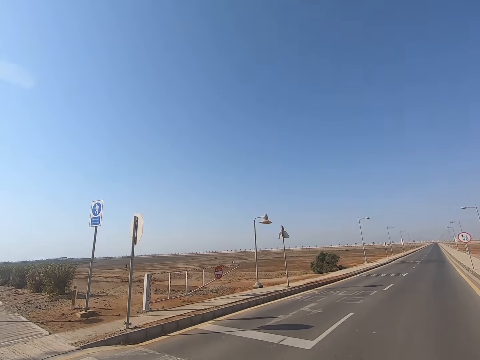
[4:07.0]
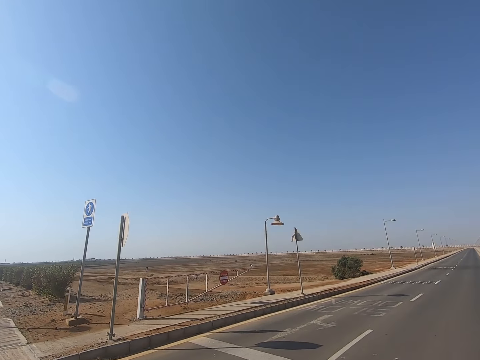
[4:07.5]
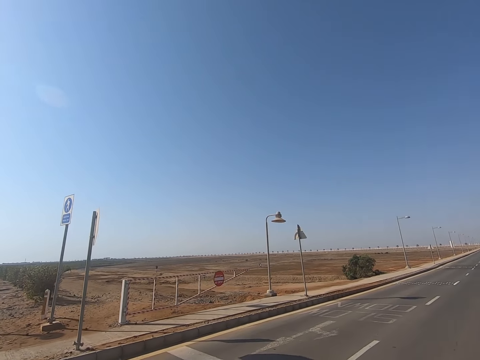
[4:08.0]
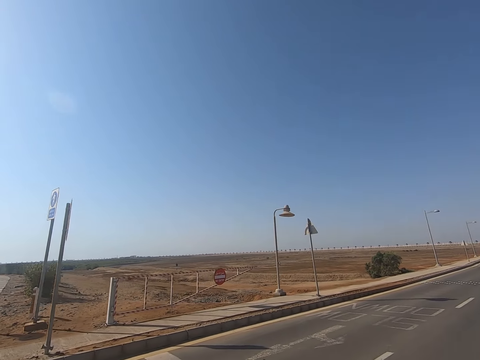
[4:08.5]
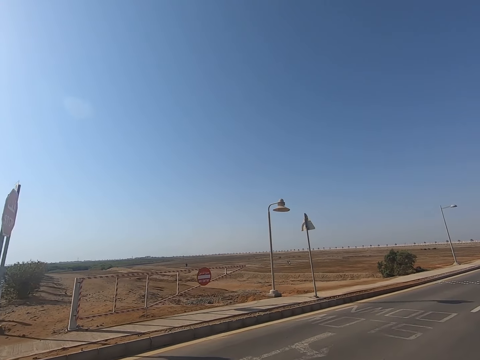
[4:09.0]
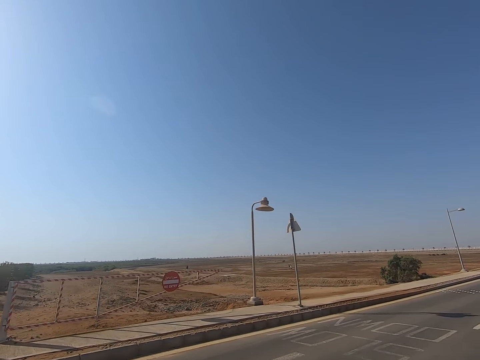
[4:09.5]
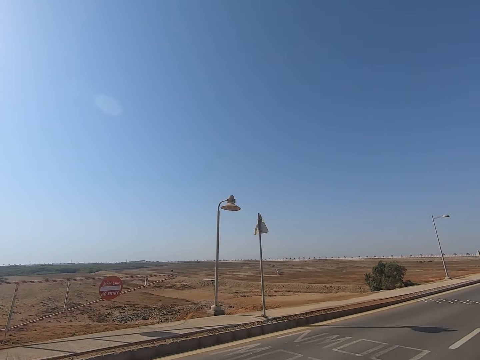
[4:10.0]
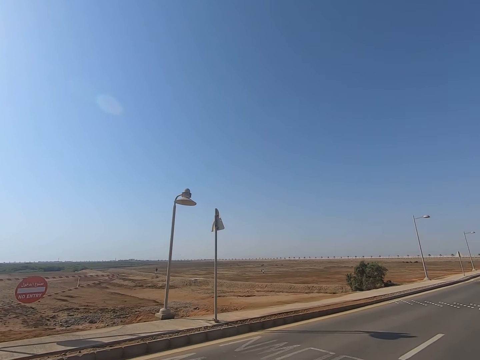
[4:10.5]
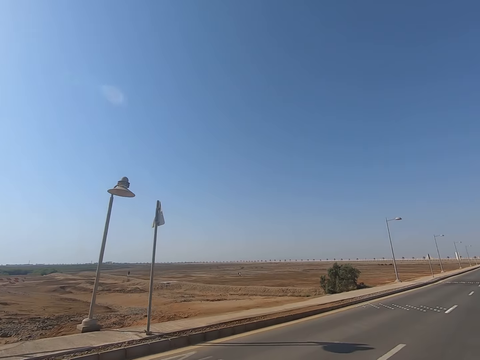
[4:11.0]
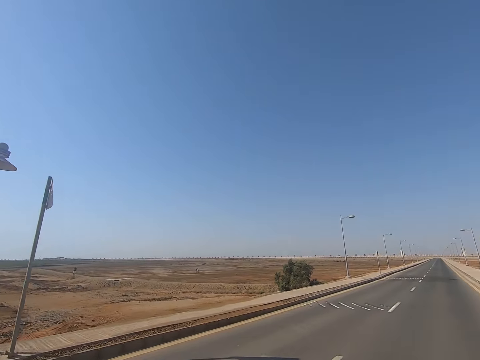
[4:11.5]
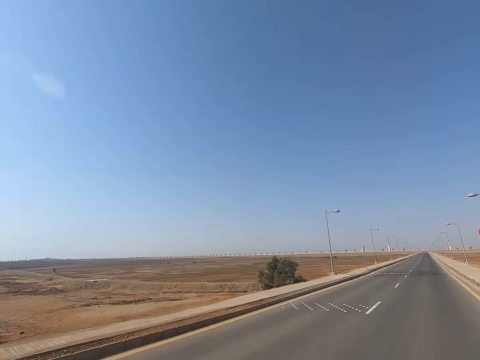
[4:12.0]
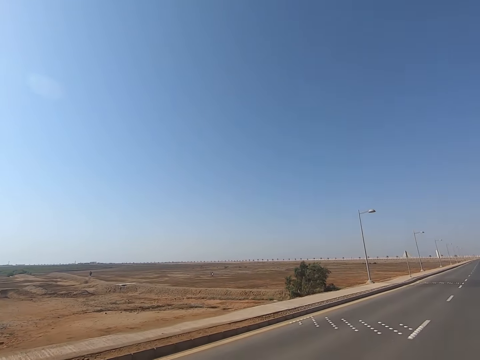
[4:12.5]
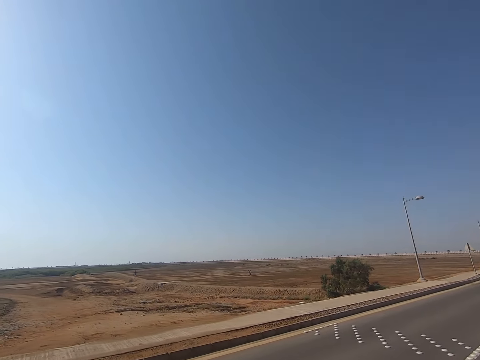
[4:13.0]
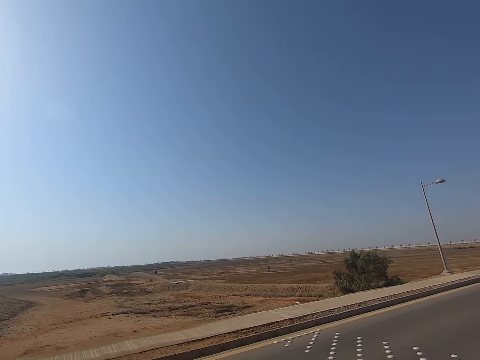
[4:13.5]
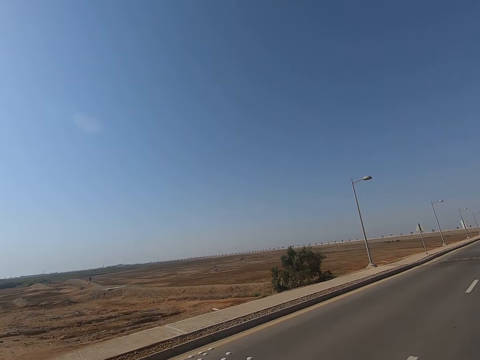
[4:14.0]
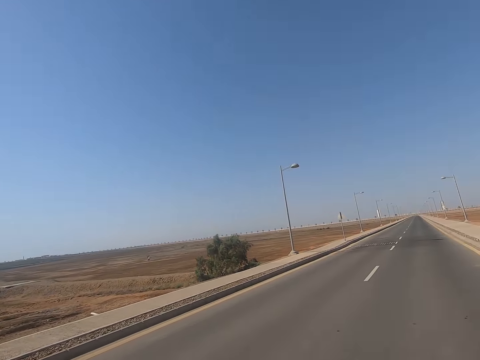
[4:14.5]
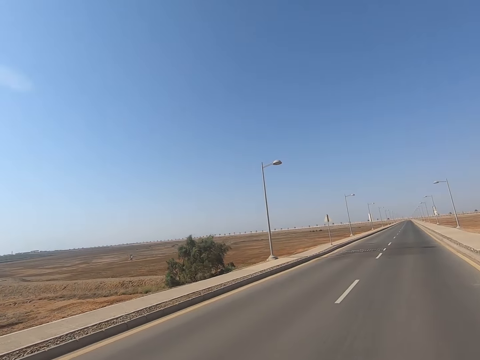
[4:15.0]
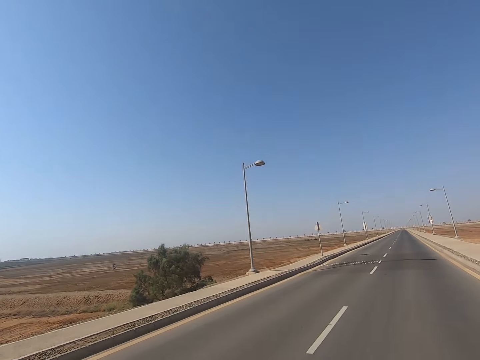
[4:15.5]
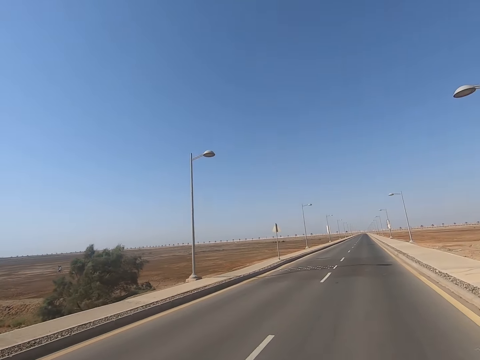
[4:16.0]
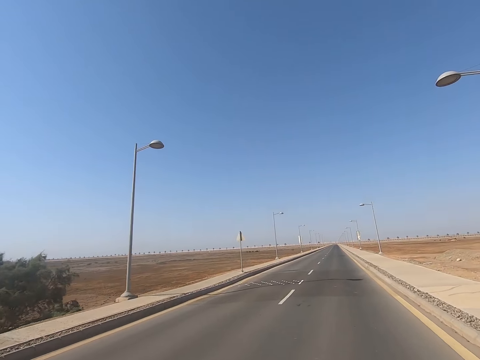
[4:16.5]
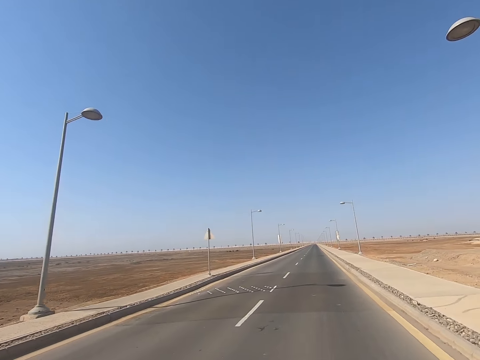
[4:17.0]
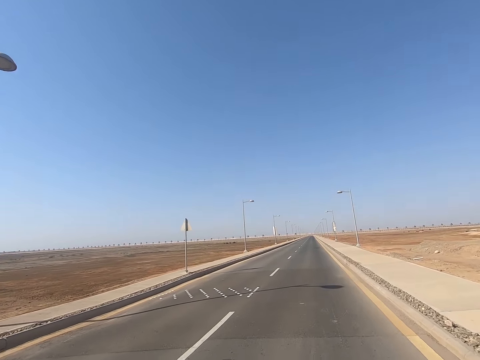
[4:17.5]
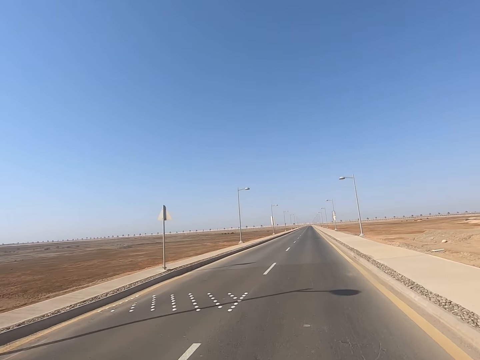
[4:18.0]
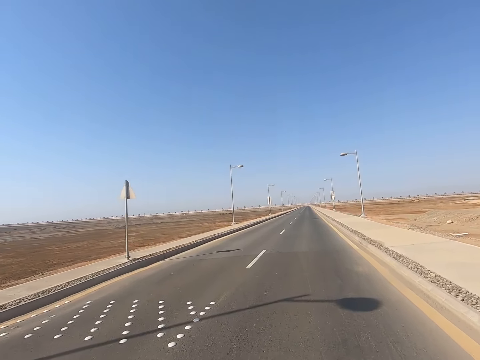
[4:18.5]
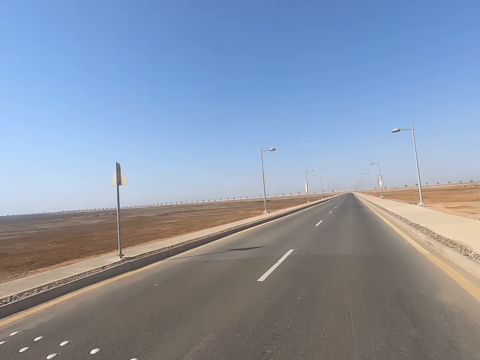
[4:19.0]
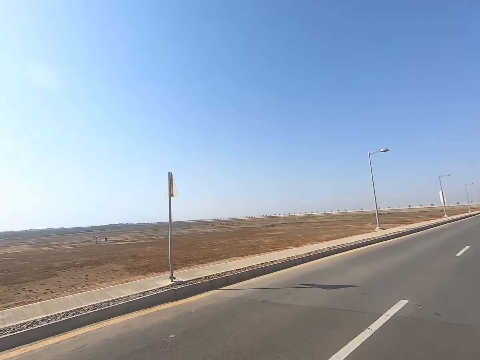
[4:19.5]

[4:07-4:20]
The camera wearer skates on the road.

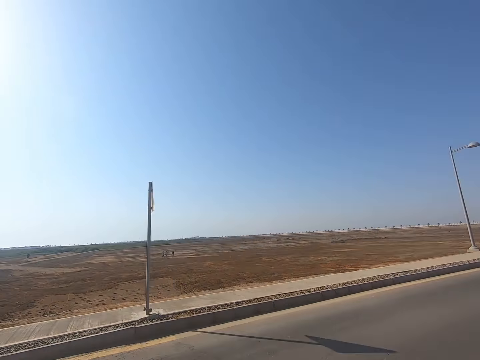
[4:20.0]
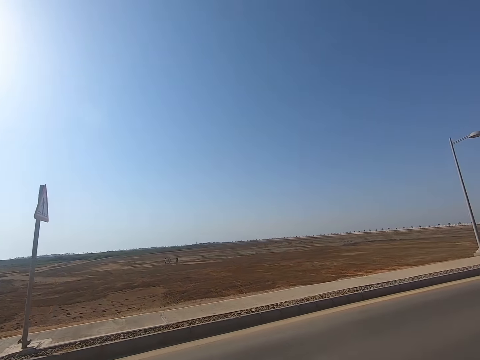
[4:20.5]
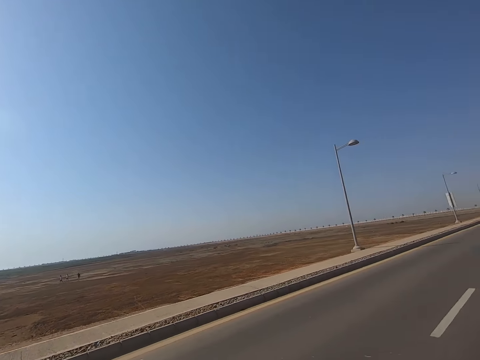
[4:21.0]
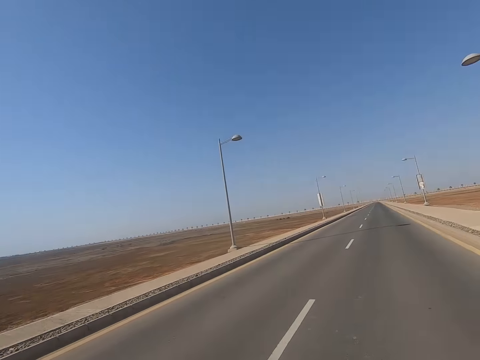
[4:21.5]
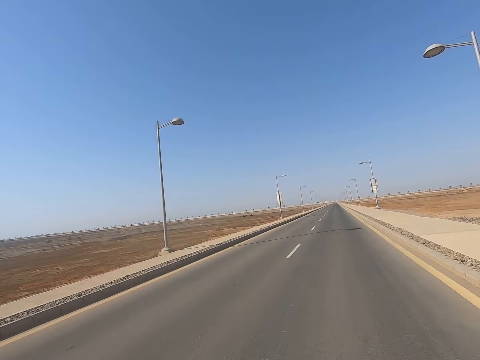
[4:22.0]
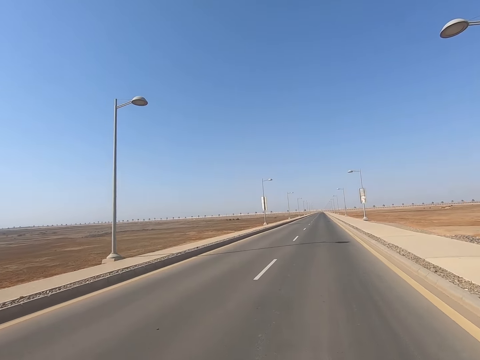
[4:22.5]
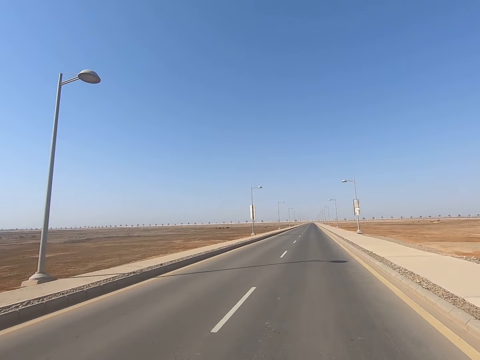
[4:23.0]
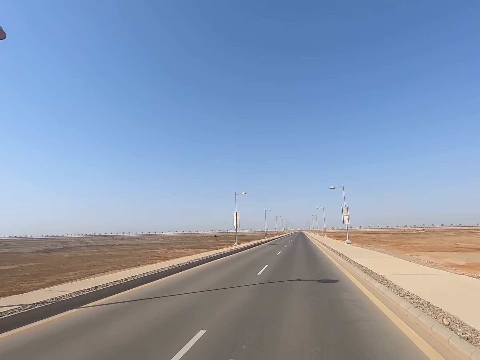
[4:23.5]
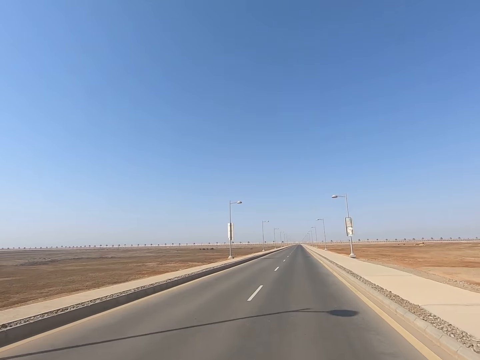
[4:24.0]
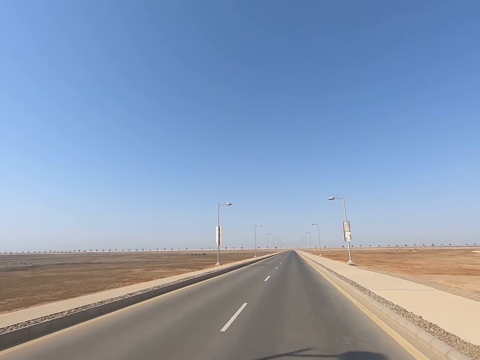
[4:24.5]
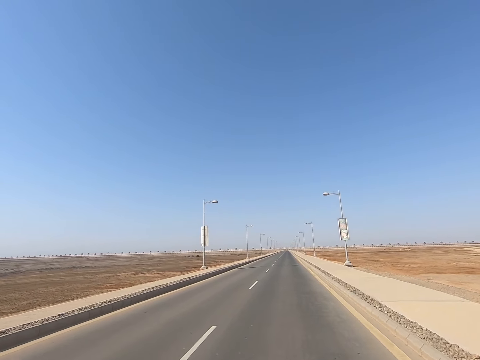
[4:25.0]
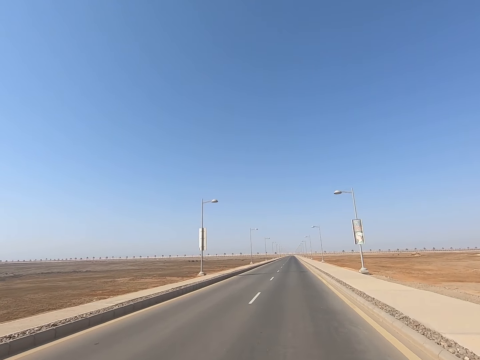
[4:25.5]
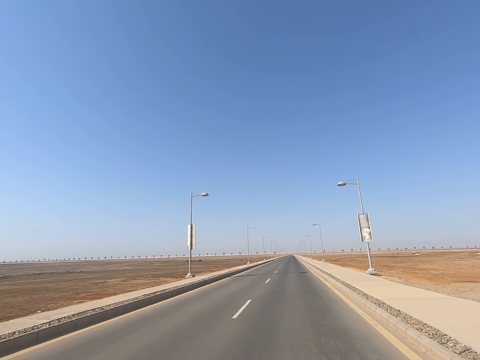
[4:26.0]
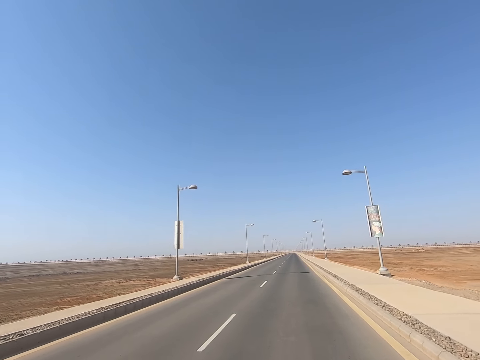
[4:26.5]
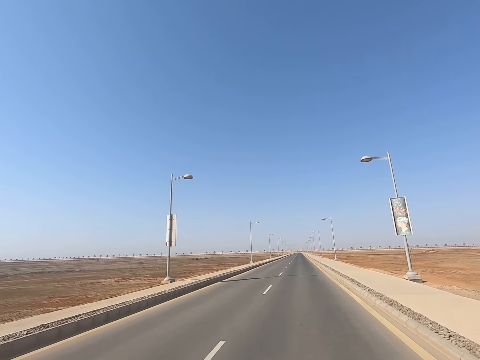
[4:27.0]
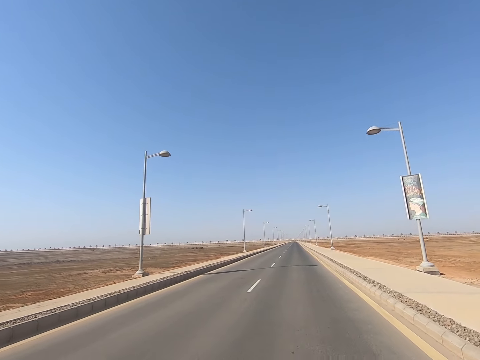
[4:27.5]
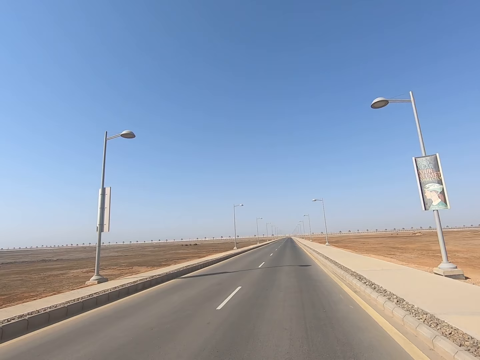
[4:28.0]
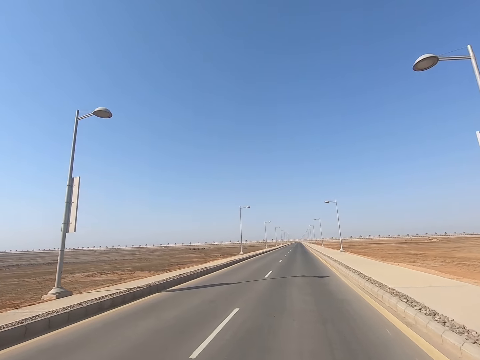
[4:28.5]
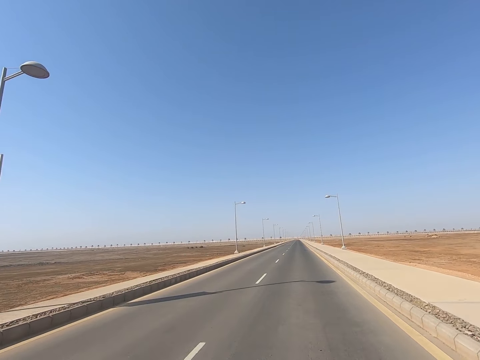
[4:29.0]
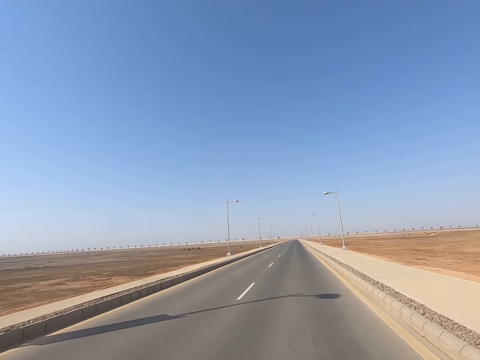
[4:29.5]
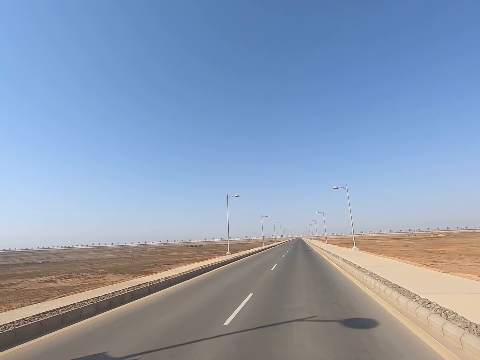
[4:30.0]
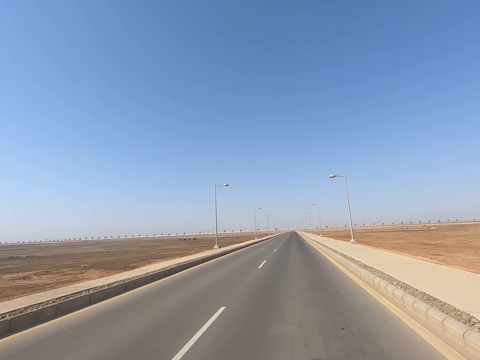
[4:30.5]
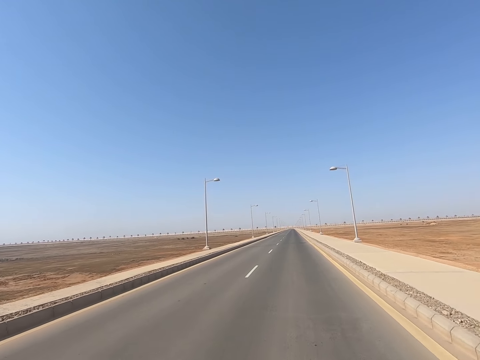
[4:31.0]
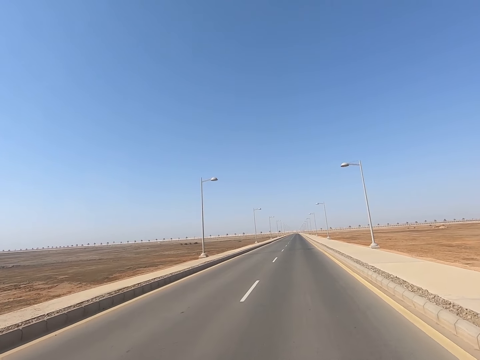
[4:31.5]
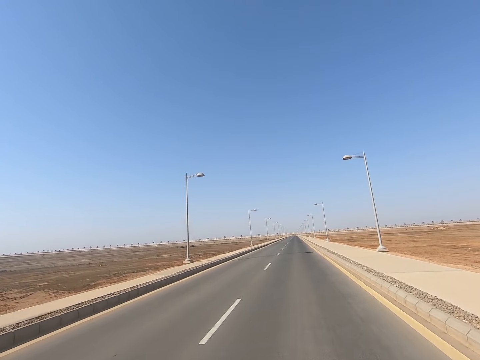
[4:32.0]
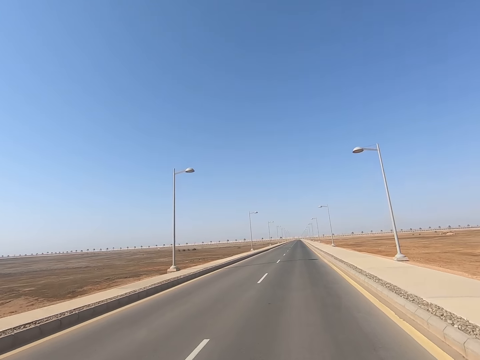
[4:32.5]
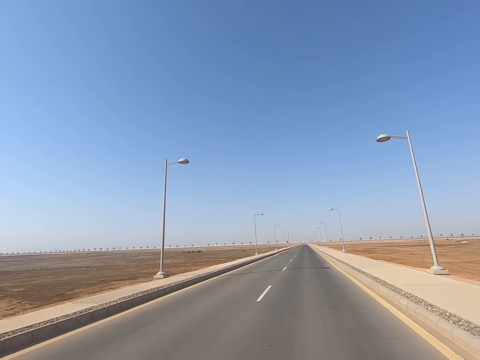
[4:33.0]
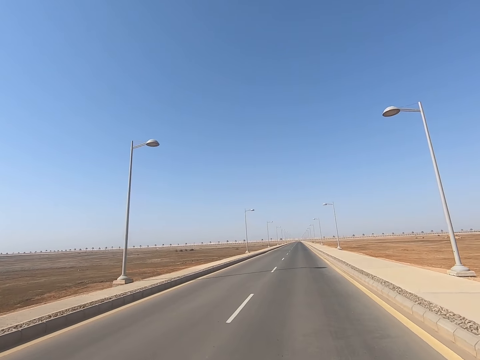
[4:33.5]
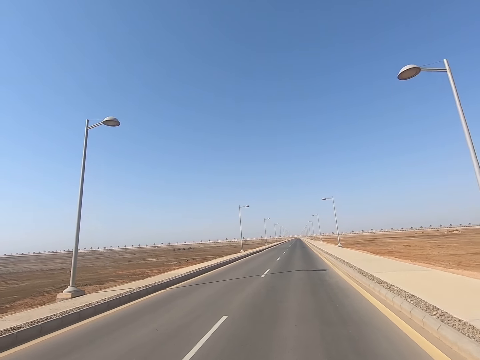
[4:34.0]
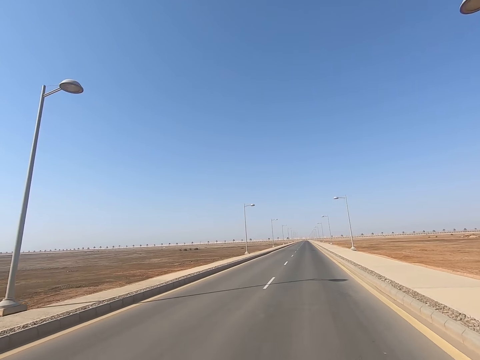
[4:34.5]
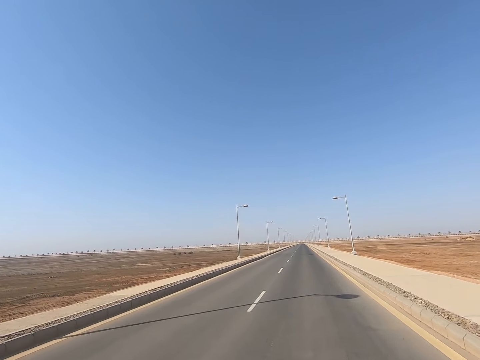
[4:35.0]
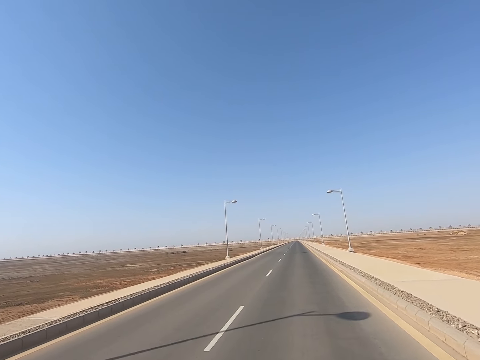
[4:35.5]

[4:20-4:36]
The camera wearer looks around the road. They look at the streetlights. They skate on the road.
